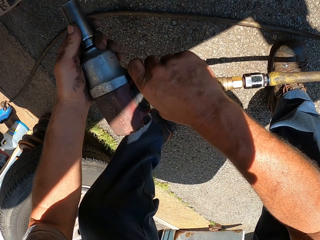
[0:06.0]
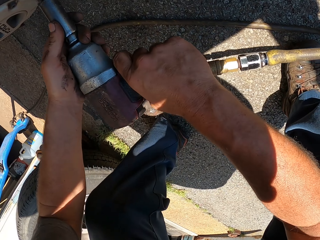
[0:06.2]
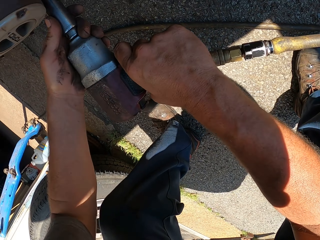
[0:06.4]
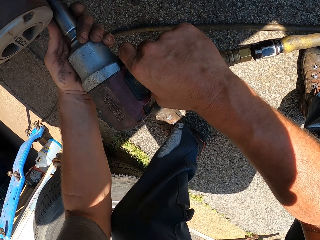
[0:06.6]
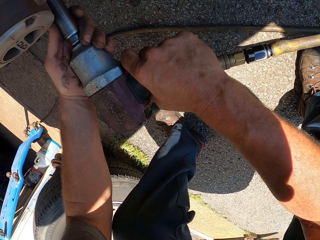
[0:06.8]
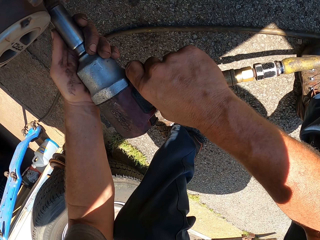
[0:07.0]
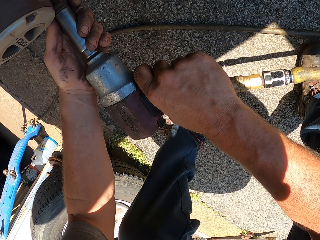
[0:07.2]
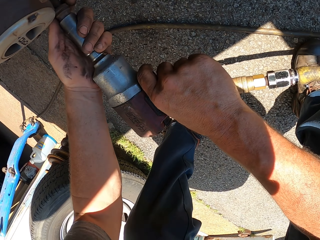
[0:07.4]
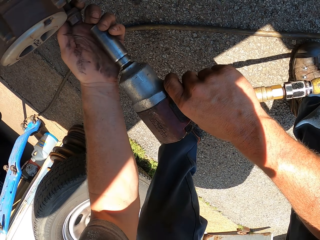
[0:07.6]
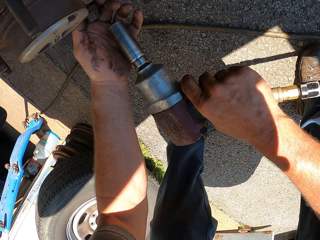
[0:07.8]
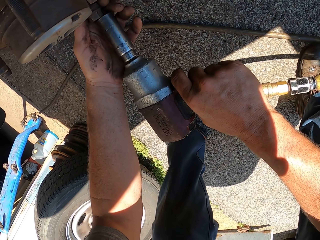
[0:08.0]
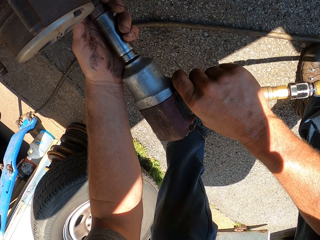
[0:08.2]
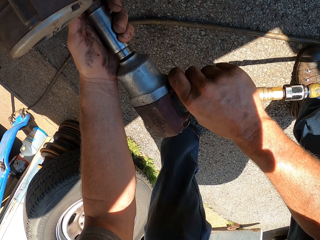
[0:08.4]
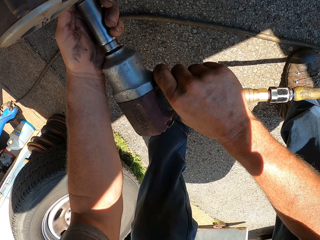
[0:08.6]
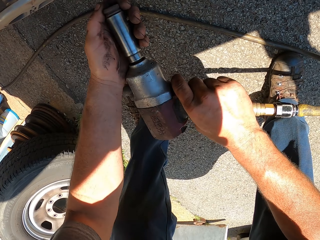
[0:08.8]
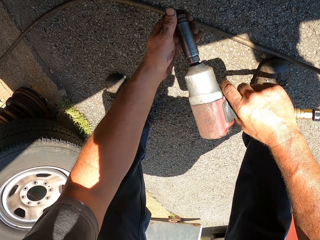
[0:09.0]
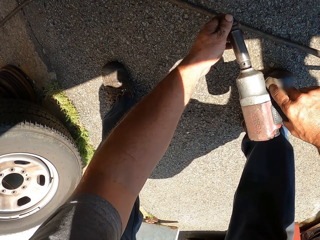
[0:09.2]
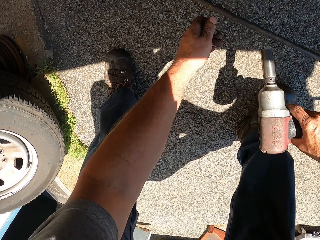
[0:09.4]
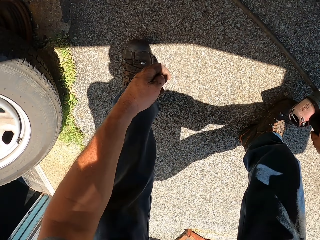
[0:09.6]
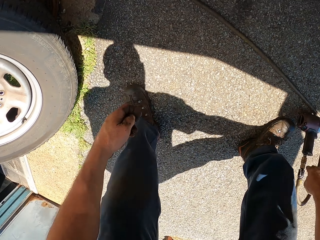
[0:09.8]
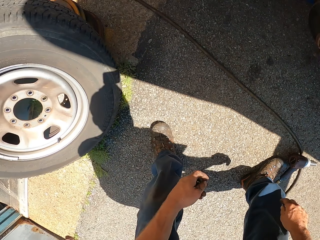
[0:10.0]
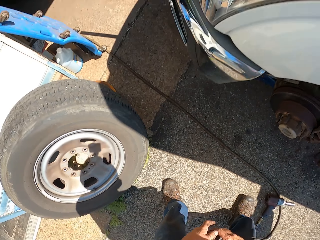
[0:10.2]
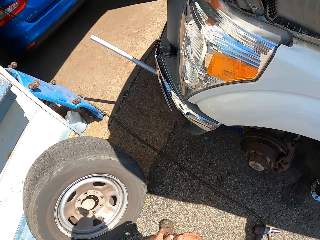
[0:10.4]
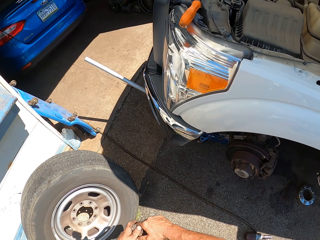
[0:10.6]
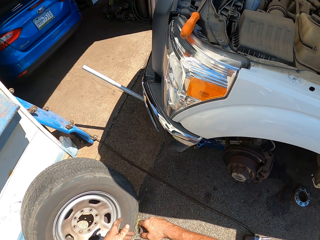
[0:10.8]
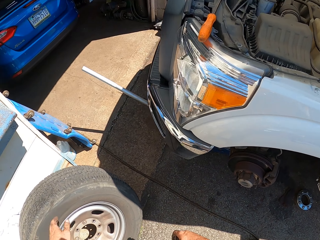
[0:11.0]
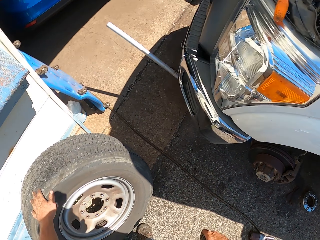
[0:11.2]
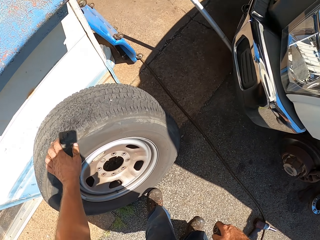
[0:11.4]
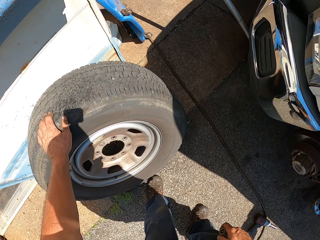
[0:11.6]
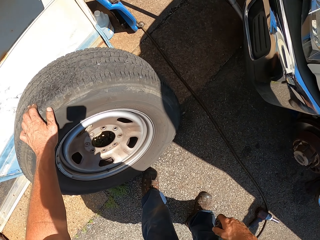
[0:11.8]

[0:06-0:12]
The camera wearer removes a nut with a drill. They screw nuts. They pick the nut. They place the drill on the floor. They adjust the nut in the hand. They pick a wheel.

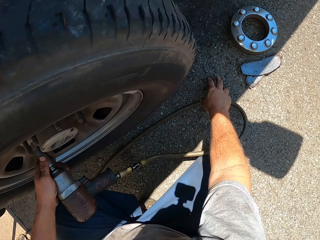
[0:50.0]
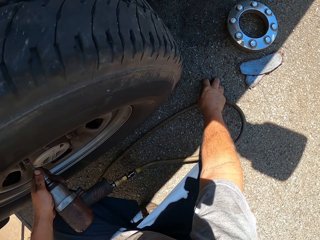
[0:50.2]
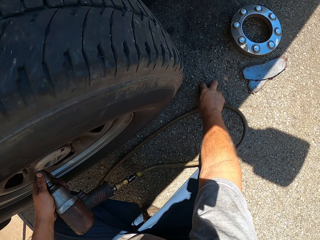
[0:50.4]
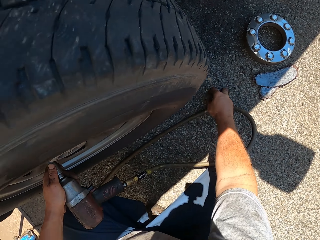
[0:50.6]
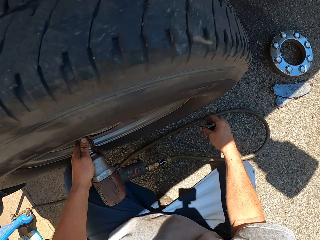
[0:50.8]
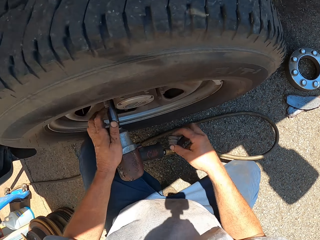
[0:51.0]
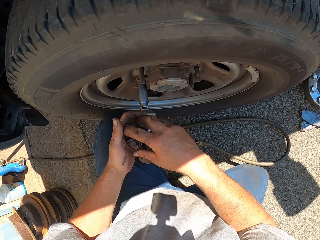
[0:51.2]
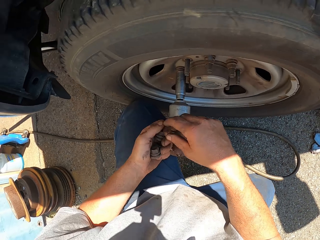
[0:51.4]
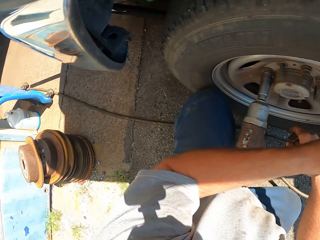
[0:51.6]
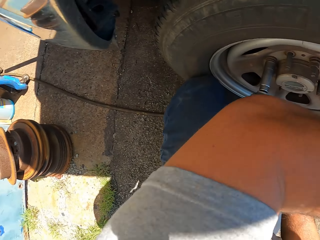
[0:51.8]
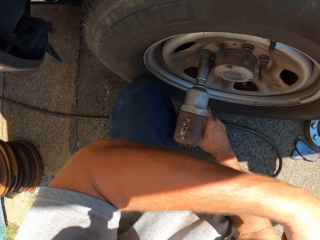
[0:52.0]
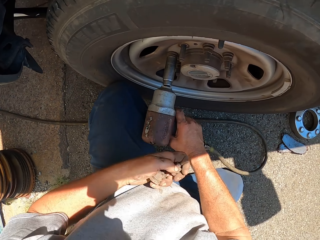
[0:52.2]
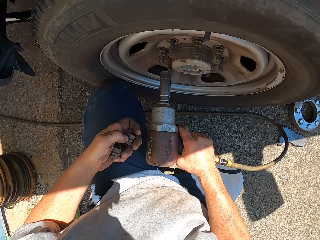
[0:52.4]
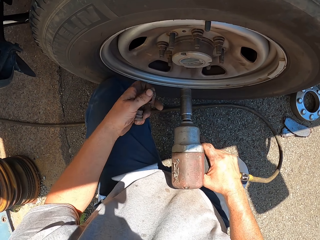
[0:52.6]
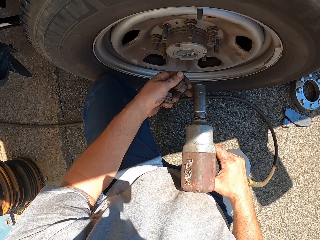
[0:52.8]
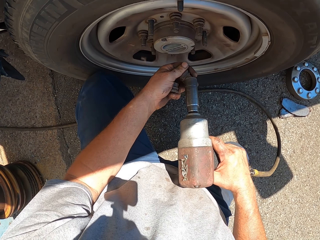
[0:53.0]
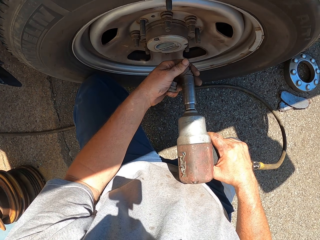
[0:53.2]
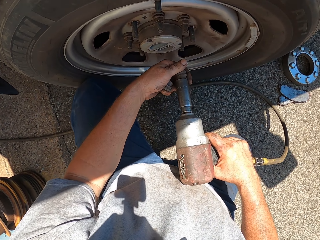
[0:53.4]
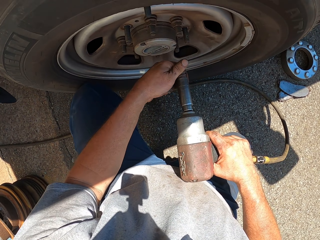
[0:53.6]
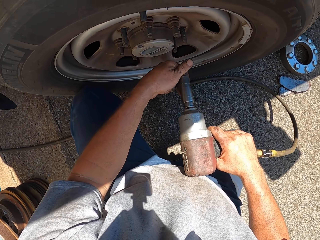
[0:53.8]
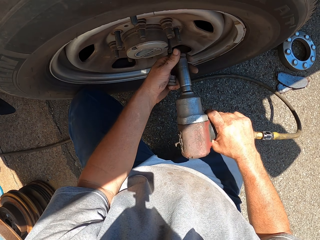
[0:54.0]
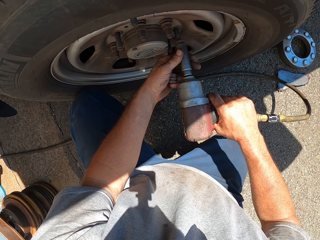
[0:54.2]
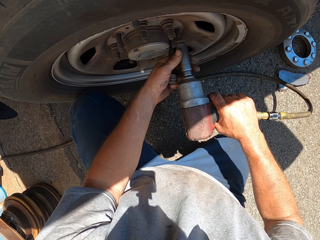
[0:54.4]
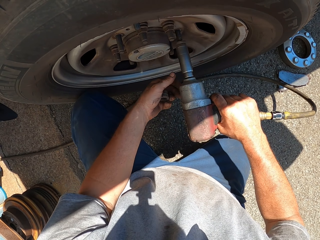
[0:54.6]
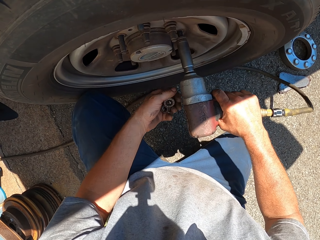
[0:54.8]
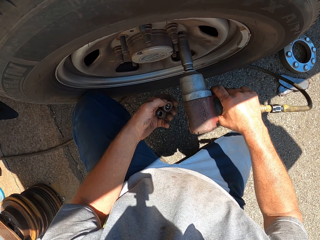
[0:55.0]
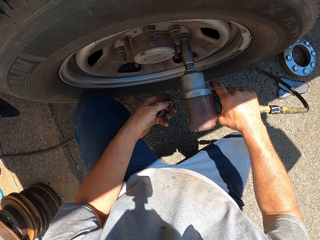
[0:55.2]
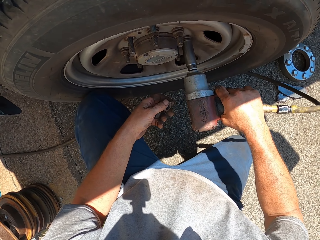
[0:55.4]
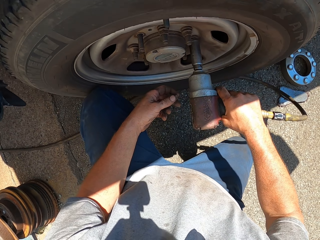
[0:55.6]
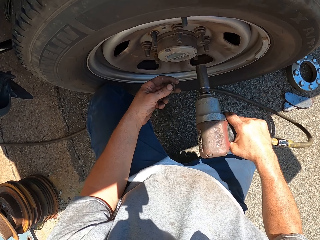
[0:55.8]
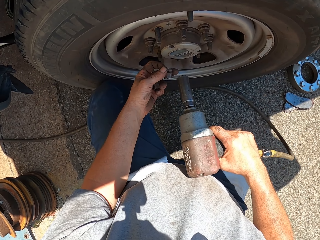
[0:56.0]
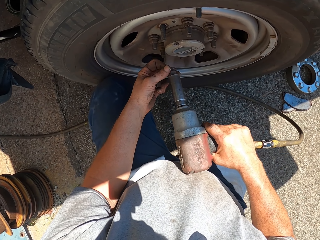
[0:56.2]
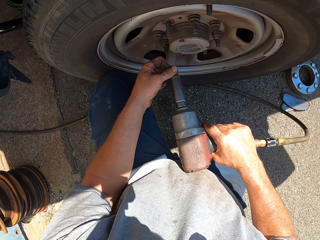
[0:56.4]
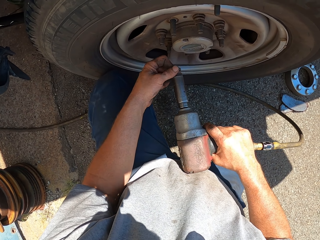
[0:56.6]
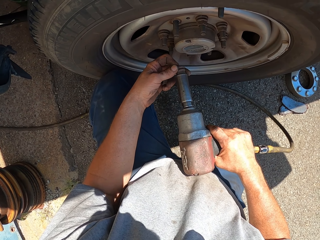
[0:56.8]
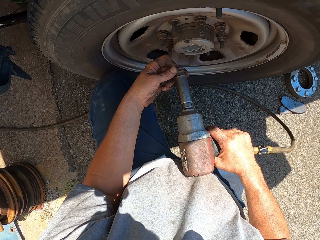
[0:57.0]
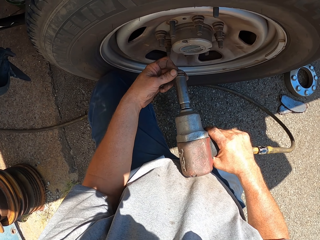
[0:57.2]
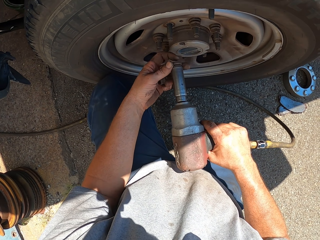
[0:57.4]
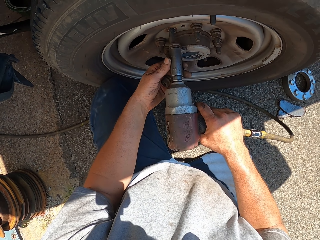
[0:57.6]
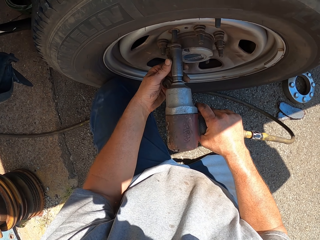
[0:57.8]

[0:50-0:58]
The camera wearer picks a nut. They pass the nut to the left hand. They lift the left hand. They pick the drill. They put the nut in the socket wrench. They fix the nut in the hub bolt. They put the nut in the socket wrench.

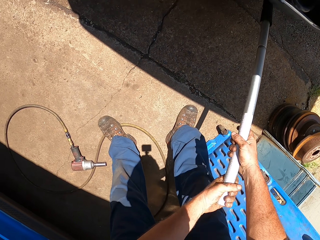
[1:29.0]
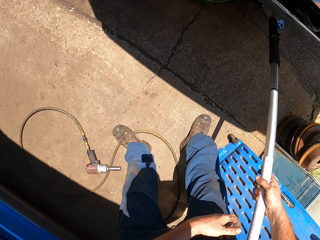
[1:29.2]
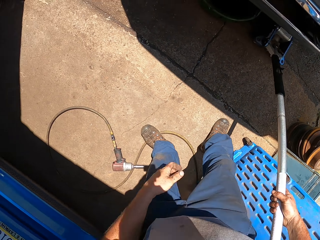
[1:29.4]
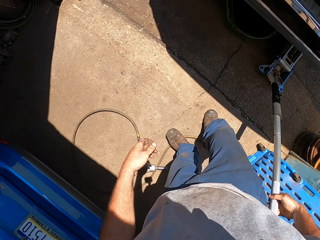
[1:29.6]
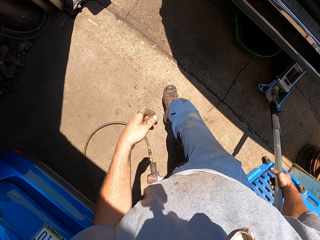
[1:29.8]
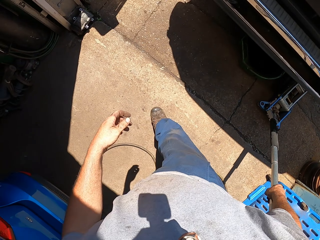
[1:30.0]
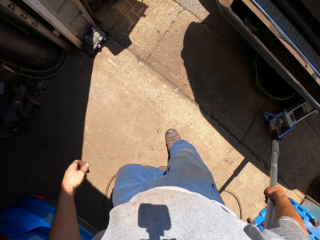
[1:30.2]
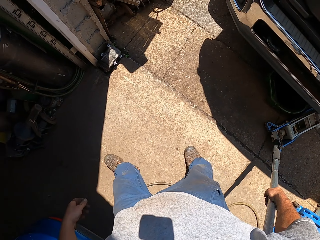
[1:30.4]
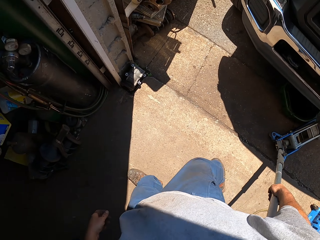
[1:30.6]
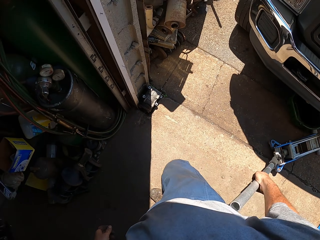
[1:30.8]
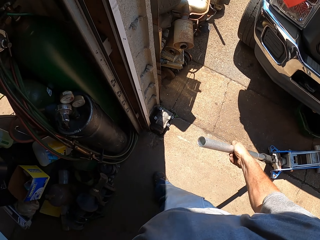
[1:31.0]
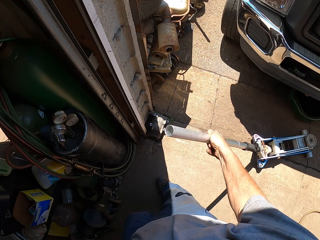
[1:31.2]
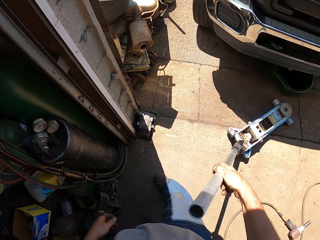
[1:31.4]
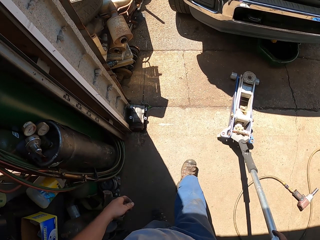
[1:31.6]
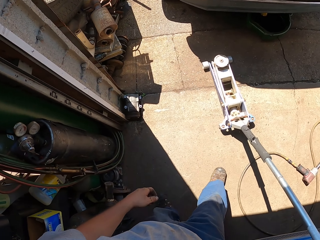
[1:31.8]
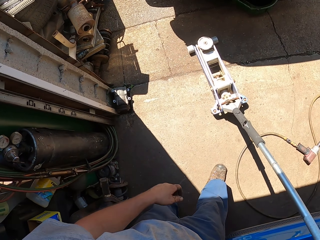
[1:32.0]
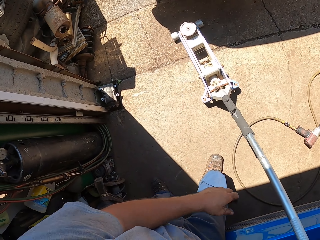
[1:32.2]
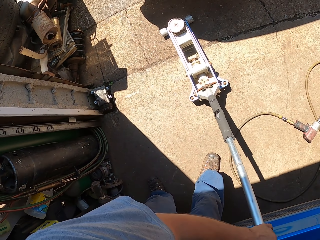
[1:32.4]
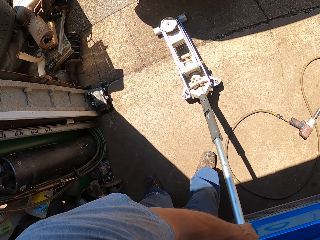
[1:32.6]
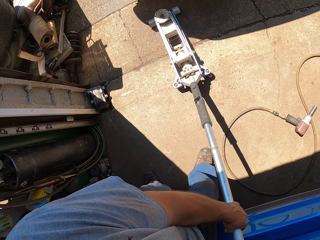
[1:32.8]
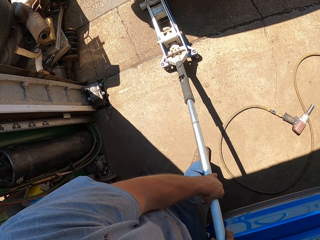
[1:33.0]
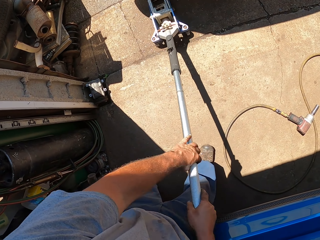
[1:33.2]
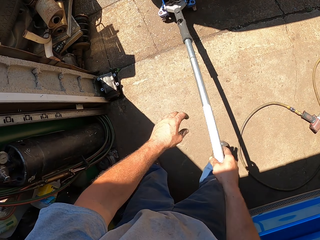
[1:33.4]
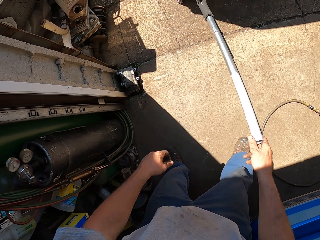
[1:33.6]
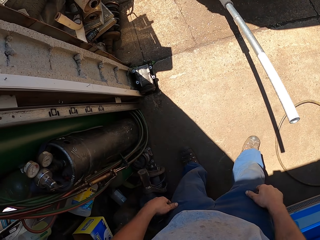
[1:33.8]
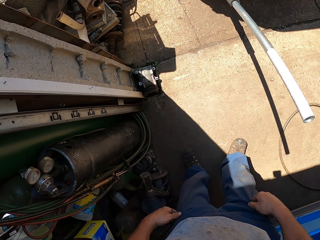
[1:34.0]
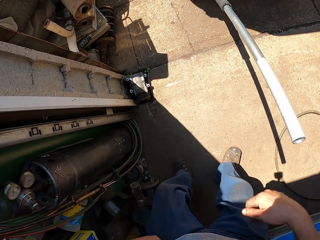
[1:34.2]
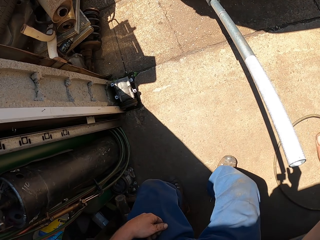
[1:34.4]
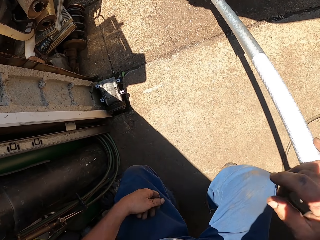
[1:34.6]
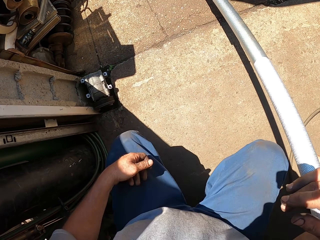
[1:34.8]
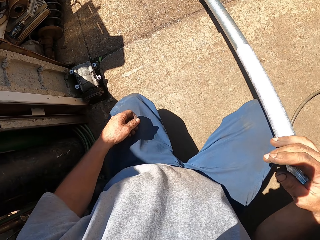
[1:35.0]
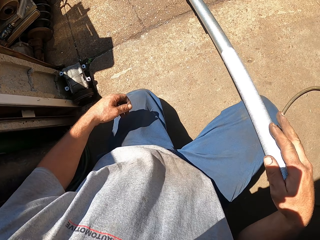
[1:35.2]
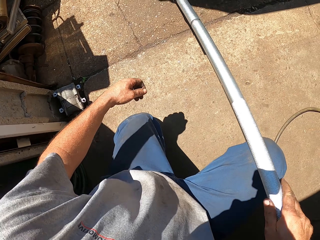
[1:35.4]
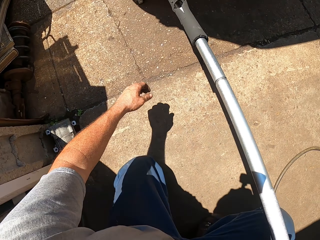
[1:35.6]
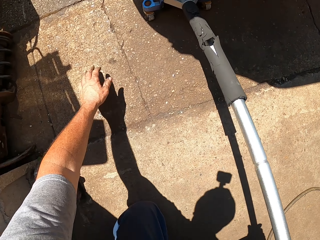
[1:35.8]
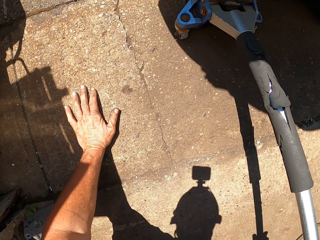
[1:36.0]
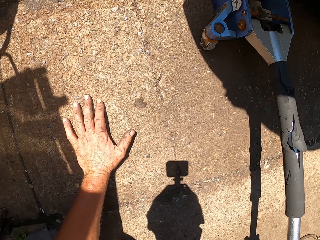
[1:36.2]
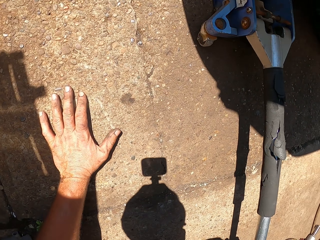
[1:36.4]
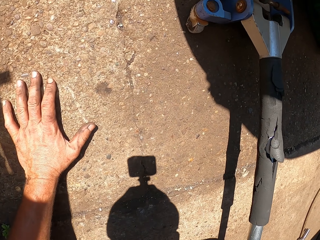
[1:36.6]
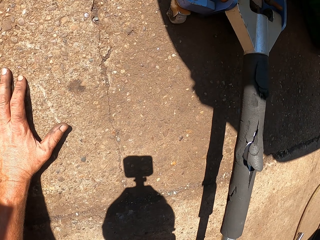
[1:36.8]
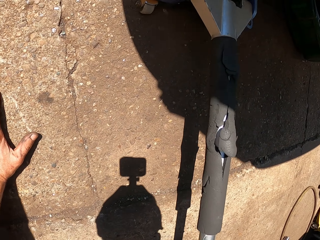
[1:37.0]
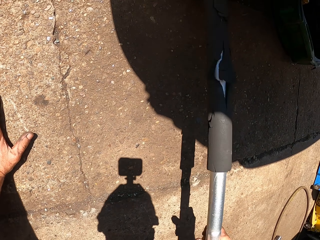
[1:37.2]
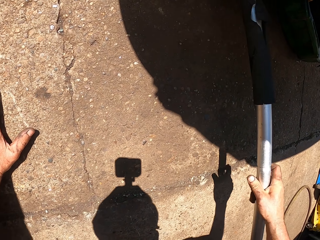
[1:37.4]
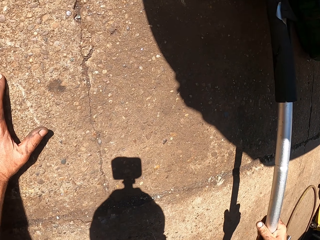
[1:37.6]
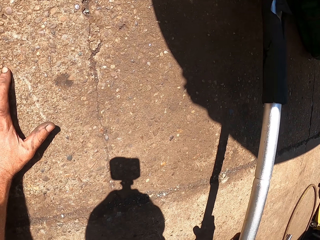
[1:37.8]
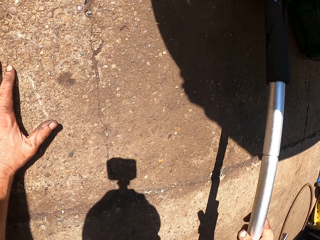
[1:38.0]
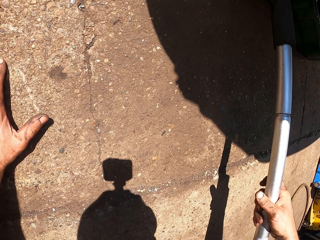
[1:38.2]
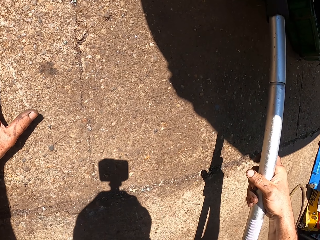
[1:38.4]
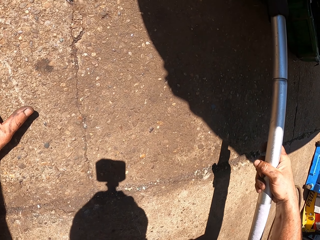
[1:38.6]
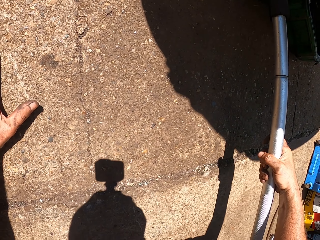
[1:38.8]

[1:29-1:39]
The camera wearer pulls the car jack. They push the car jack under the car. They adjust the trouser. They kneel. They hold the jack. They place a hand on the floor. They push the jack in the car.
